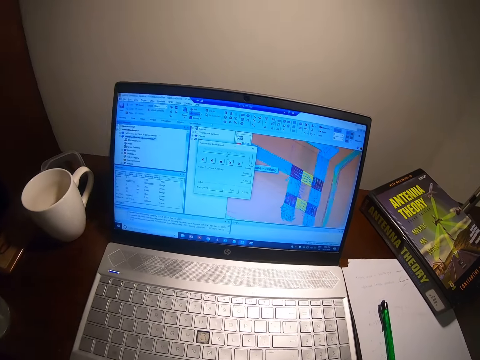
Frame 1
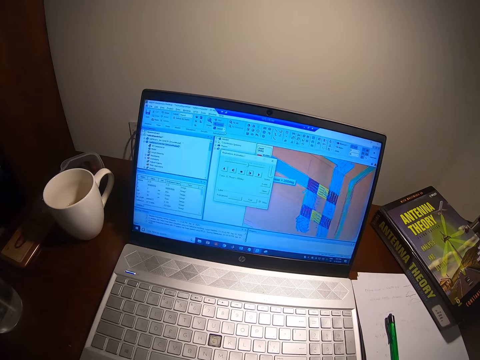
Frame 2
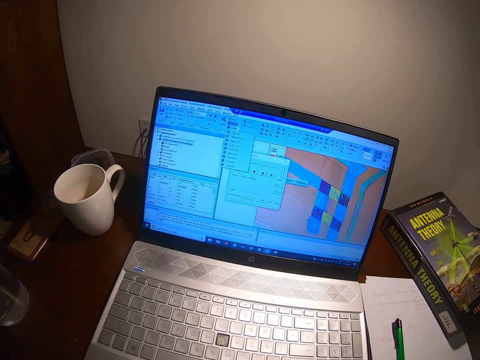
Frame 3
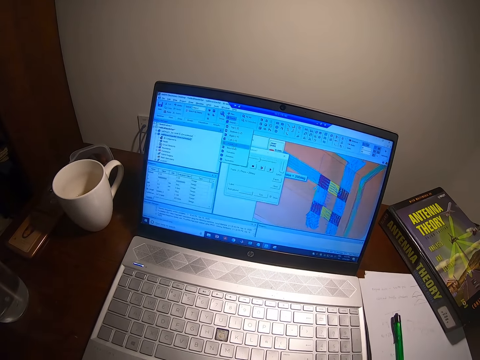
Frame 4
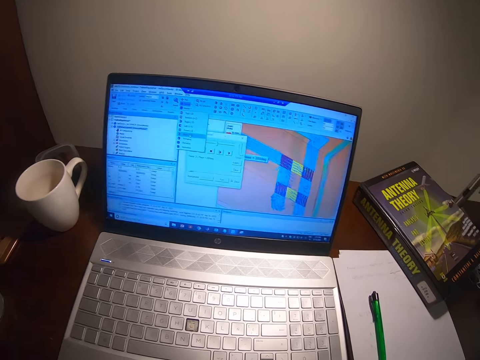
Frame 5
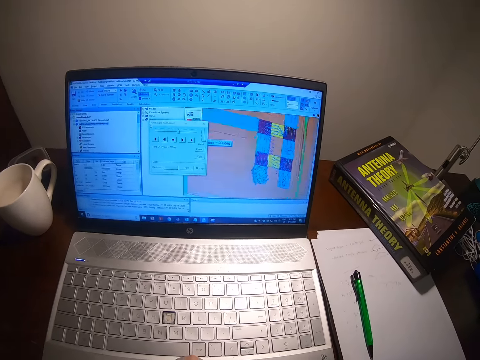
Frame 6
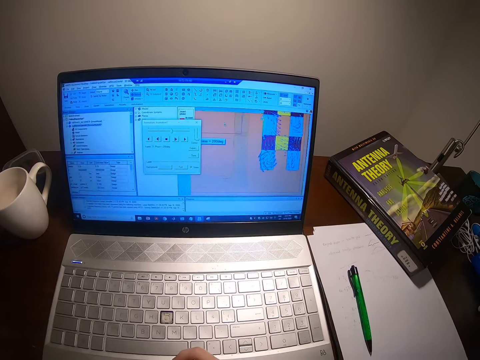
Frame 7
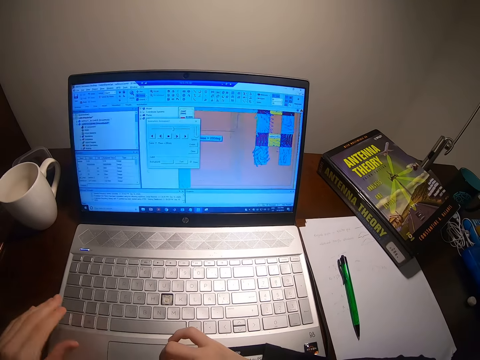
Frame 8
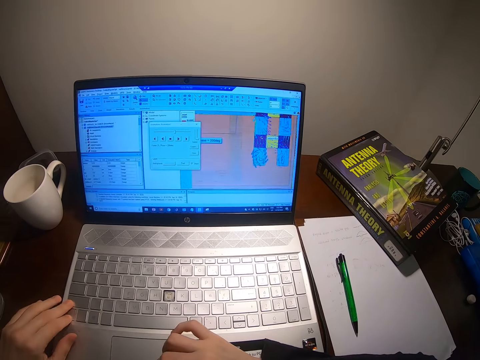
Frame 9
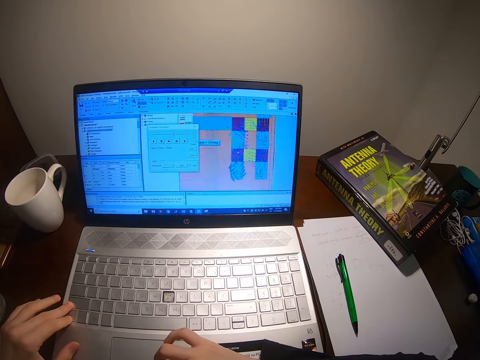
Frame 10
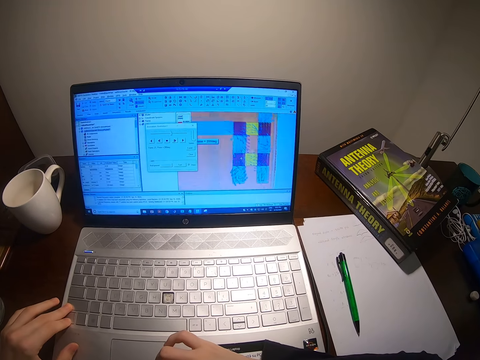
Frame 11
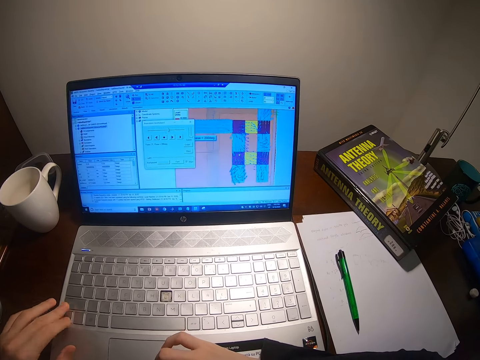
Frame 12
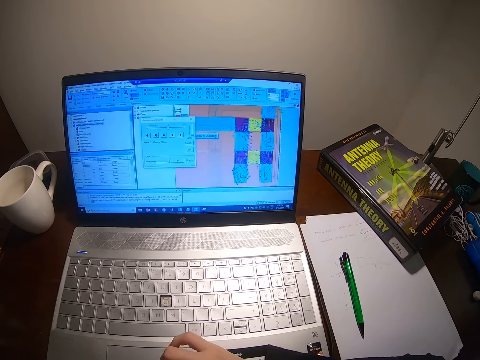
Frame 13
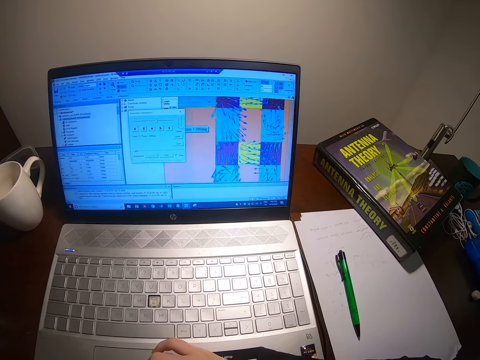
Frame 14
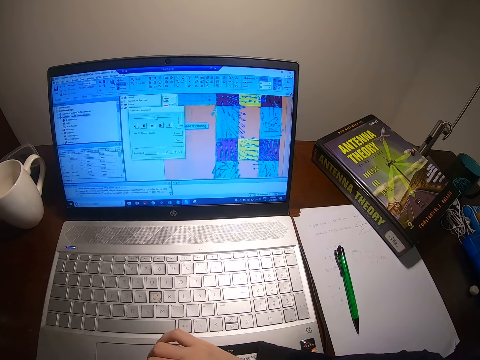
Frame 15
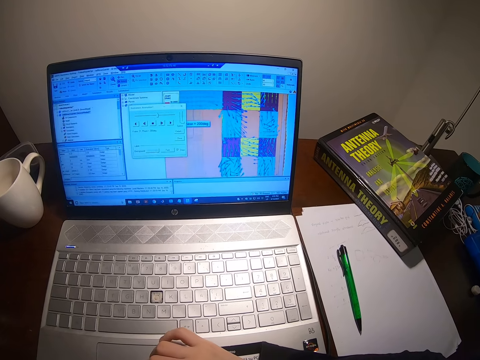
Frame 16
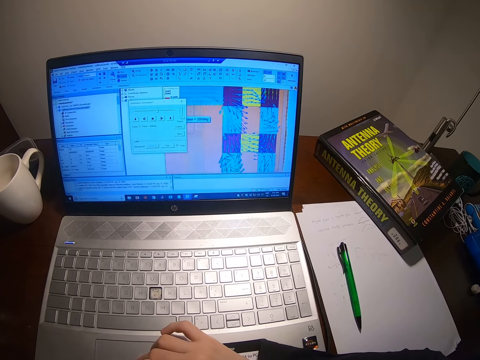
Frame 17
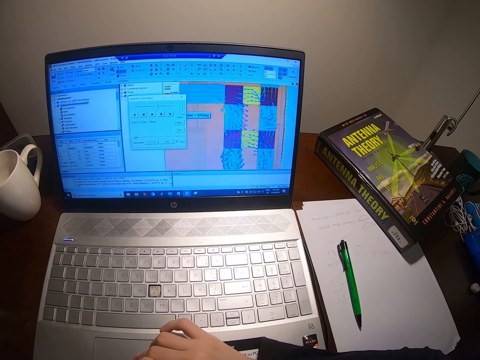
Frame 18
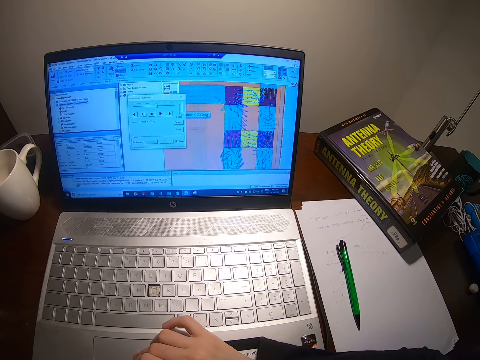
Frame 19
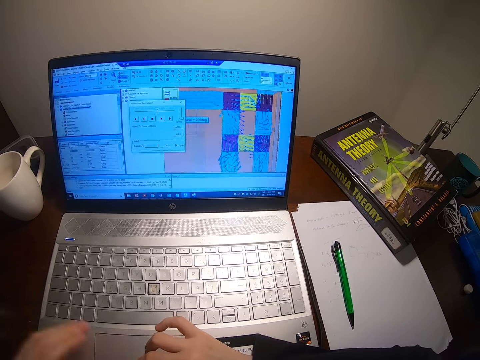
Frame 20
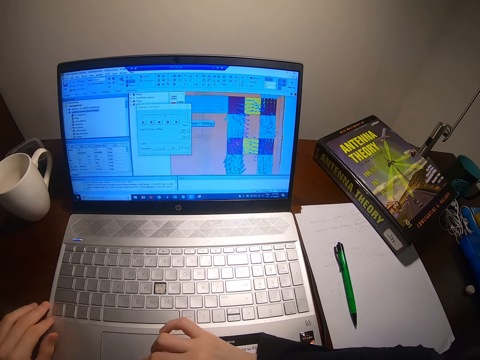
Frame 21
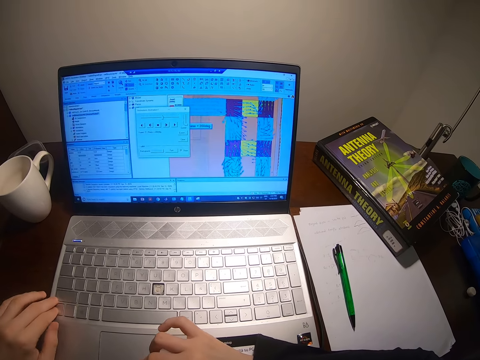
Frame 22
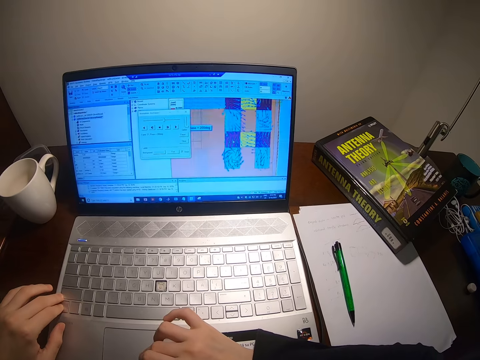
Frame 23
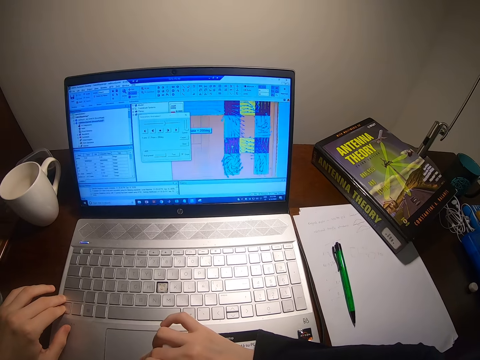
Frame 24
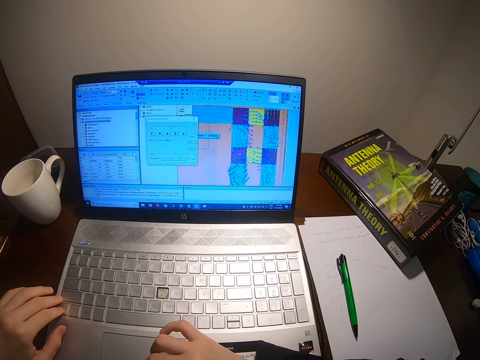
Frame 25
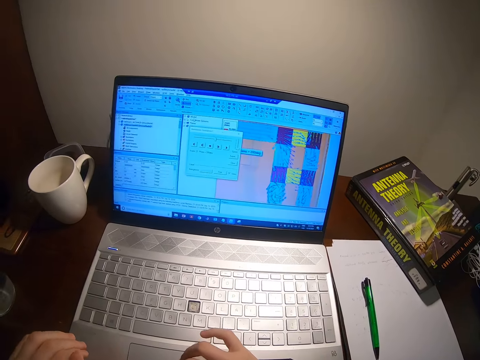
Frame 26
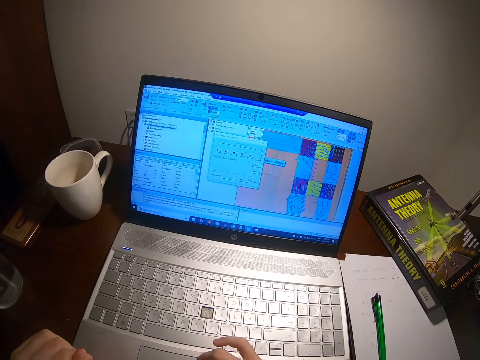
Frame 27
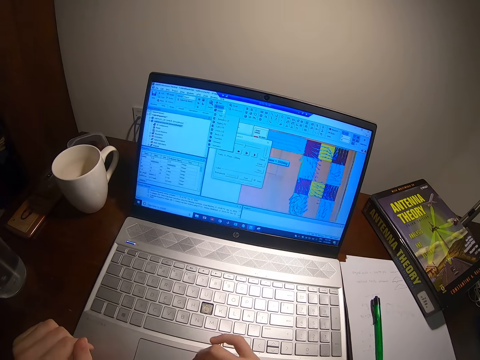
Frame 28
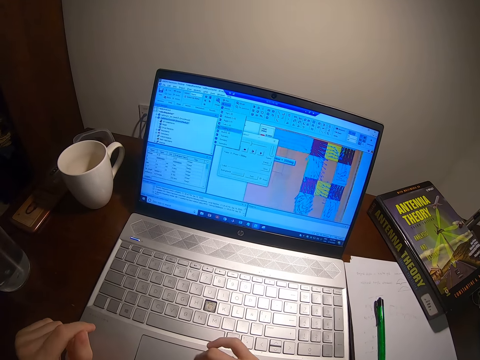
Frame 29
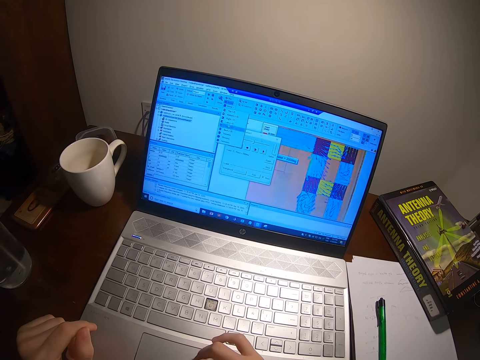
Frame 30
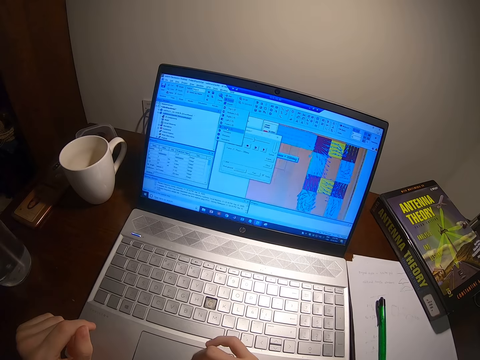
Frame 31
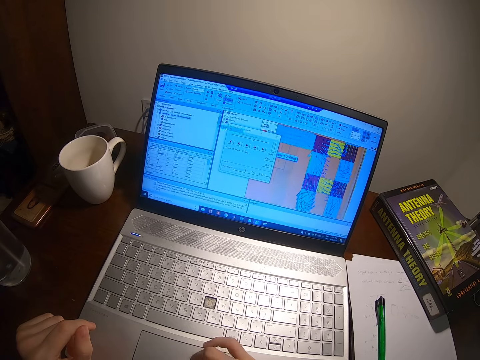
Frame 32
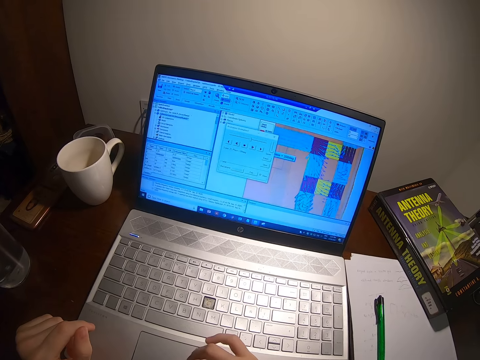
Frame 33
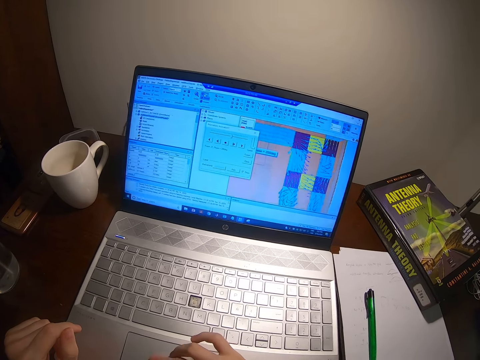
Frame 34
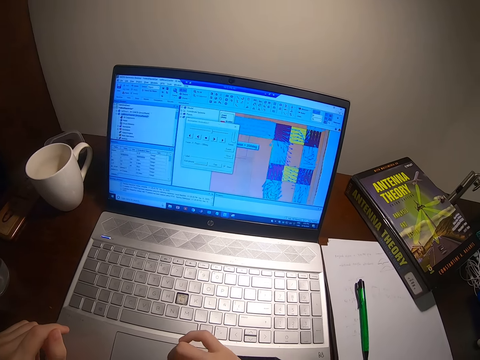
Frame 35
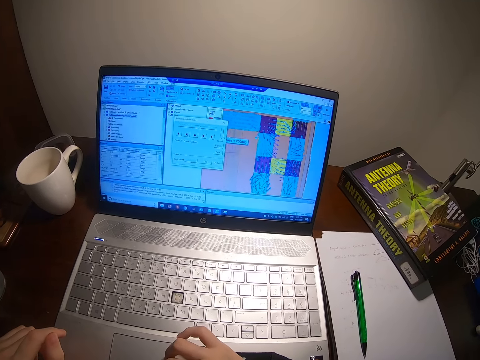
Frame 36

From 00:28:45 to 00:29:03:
The camera wearer looks at the laptop, touches the touchpad and touches the keyboard. They type on the laptop. They look at the laptop, touch the touchpad and take their hand off the keyboard. They look at the laptop, touch the touchpad and touch the keyboard. They look at the laptop, touch the touchpad and take their hand off the keyboard.
